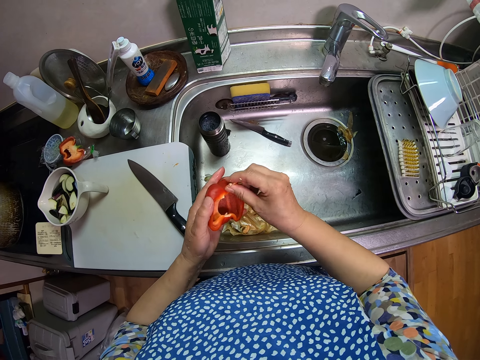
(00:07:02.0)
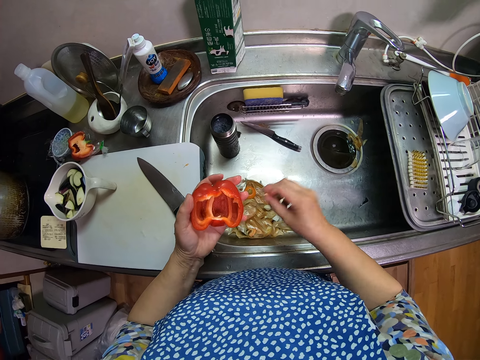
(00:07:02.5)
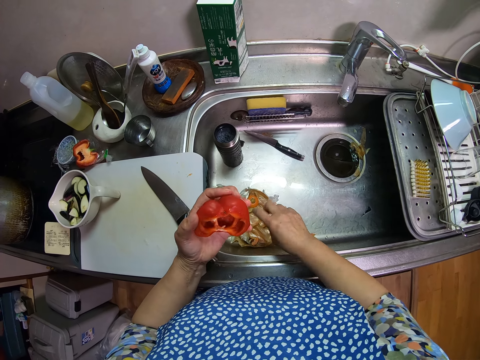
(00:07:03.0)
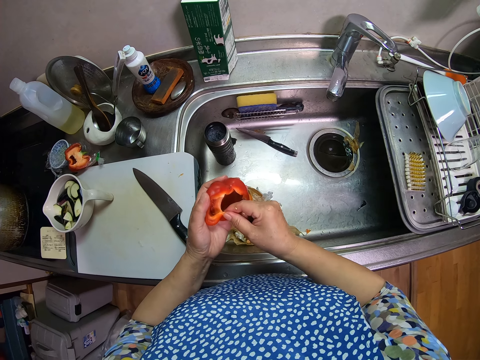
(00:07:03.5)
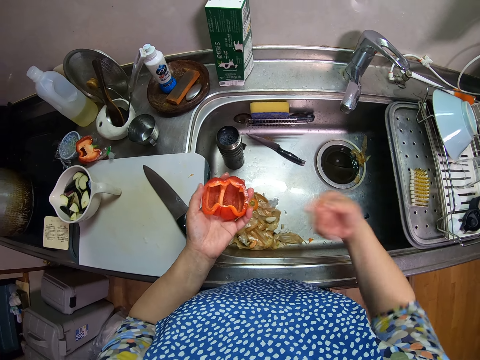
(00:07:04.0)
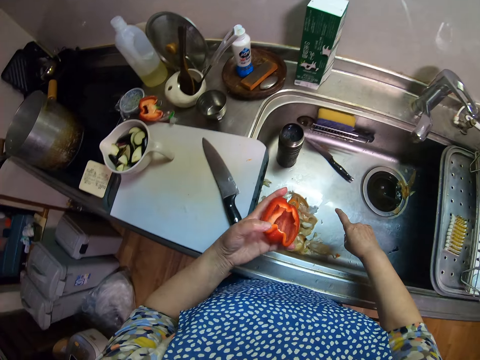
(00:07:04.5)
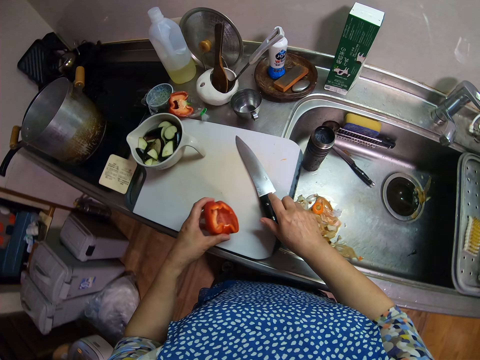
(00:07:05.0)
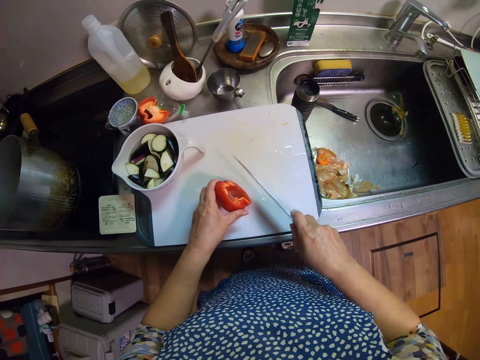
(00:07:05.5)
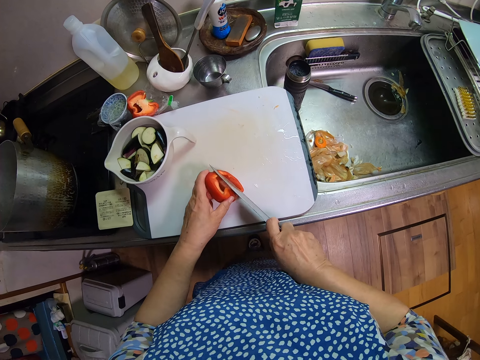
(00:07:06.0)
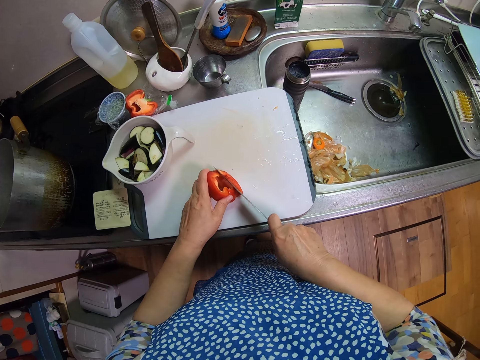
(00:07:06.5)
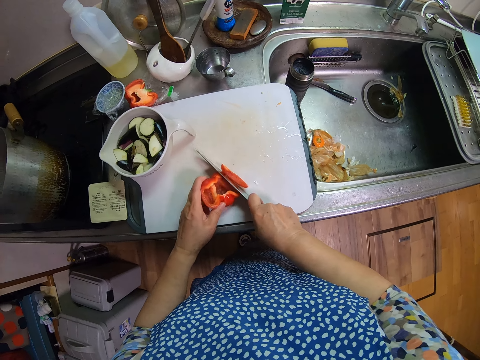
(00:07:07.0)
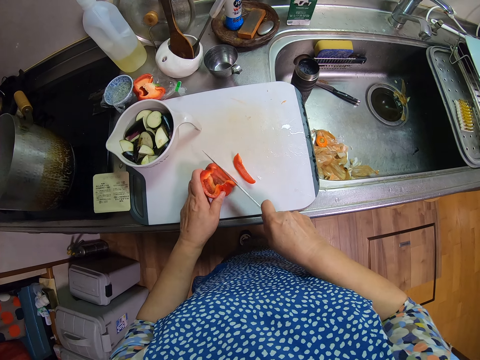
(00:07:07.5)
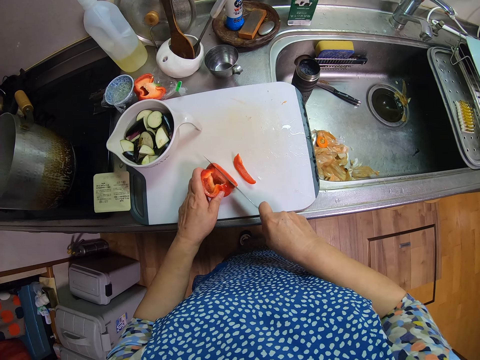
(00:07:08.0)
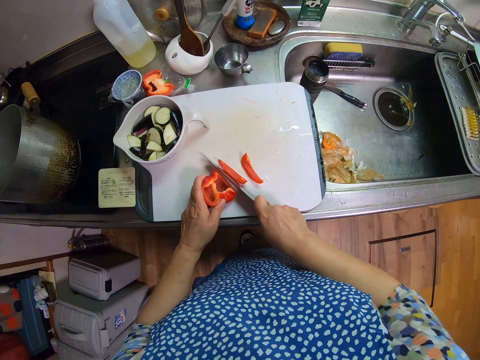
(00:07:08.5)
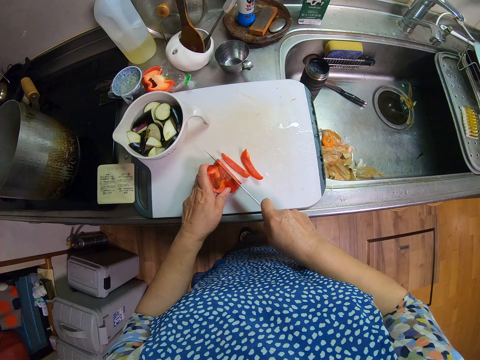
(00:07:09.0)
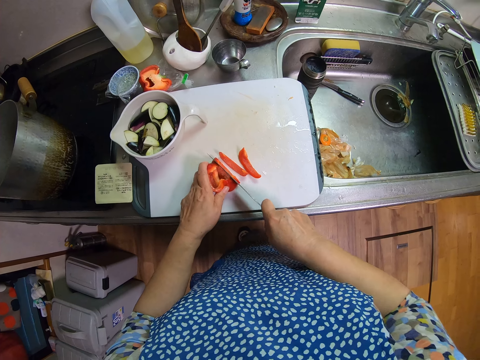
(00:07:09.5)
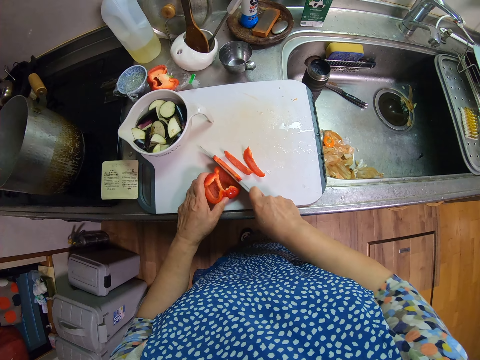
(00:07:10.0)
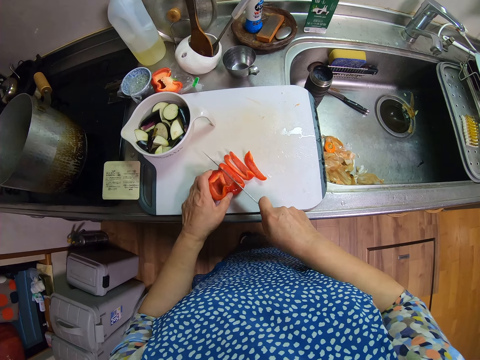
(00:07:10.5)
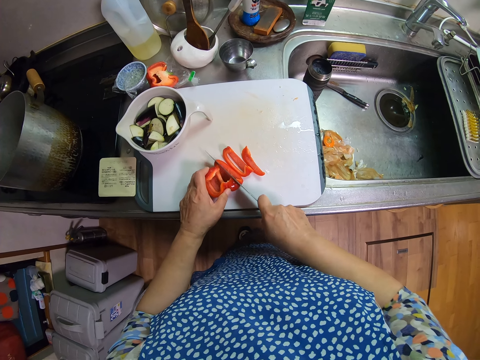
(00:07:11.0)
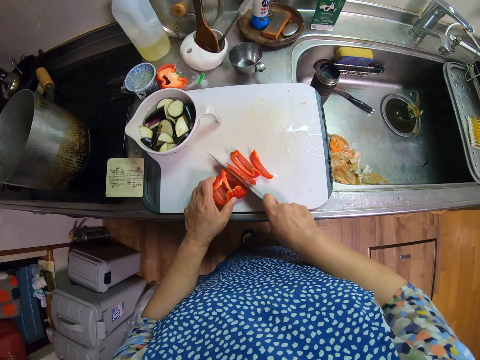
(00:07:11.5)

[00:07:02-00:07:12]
The camera wearer throws the inner parts of the capsicum in the sink. They remove the inner parts of the capsicum. They throw the inner parts of the capsicum in the sink. They pick up the knife from the chopping board. They place the capsicum on the chopping board. They cut the pepper with the knife on the cutting board.

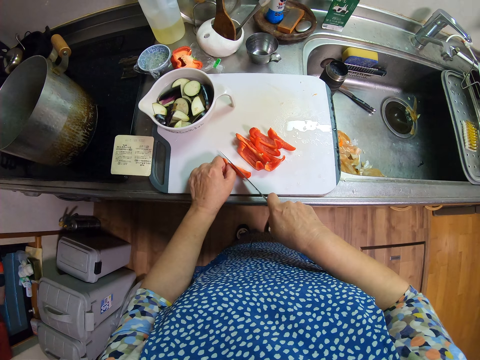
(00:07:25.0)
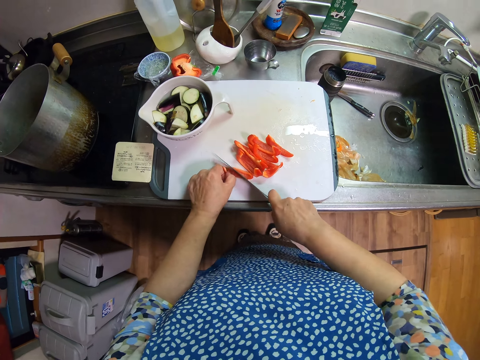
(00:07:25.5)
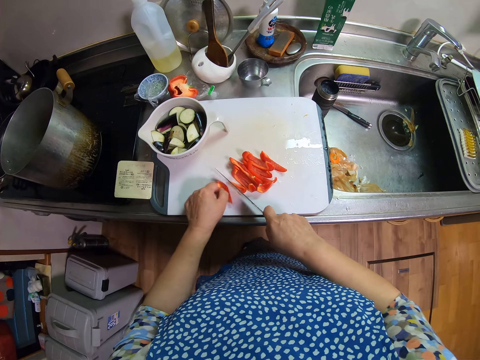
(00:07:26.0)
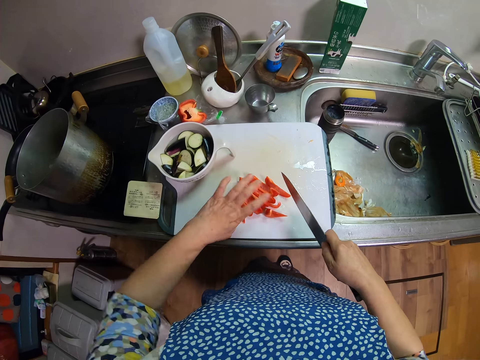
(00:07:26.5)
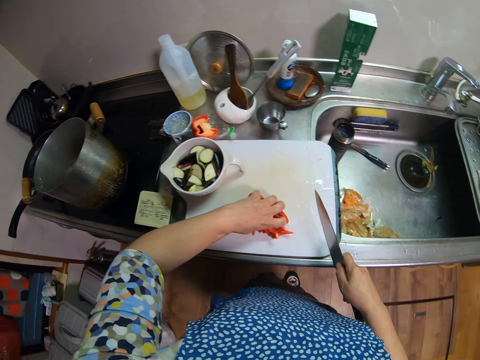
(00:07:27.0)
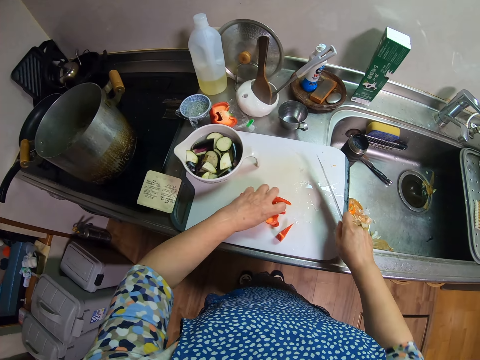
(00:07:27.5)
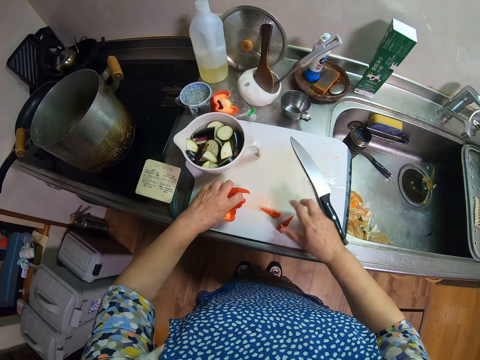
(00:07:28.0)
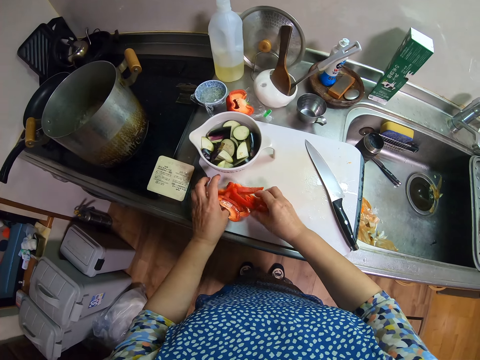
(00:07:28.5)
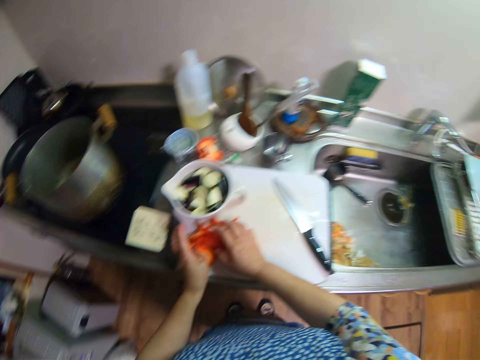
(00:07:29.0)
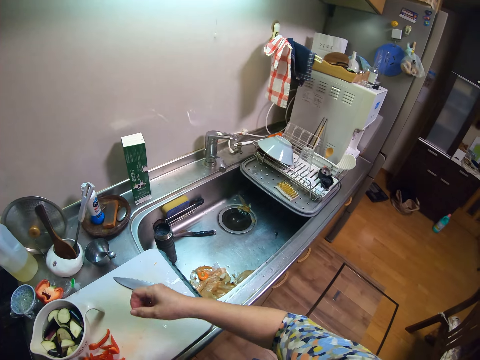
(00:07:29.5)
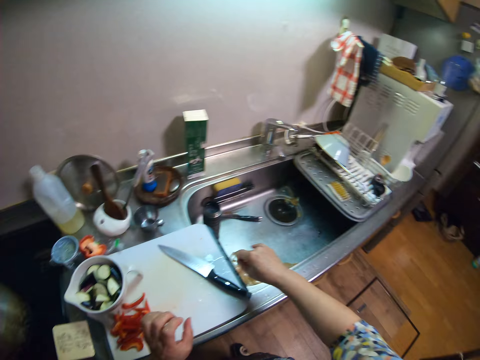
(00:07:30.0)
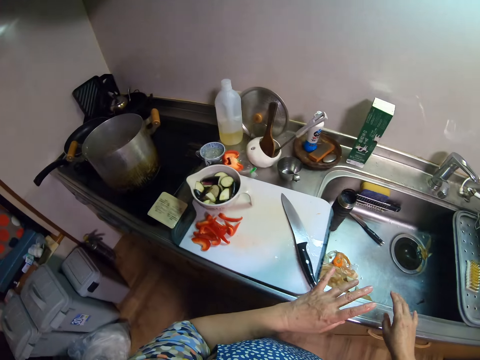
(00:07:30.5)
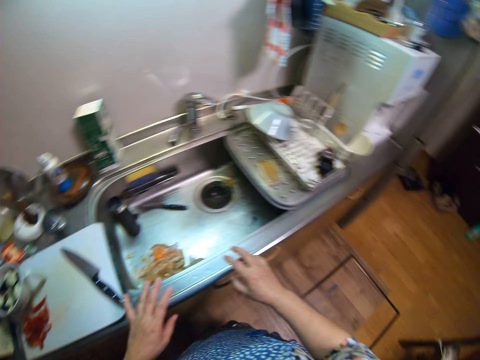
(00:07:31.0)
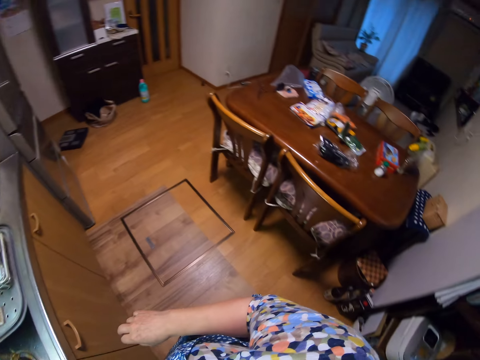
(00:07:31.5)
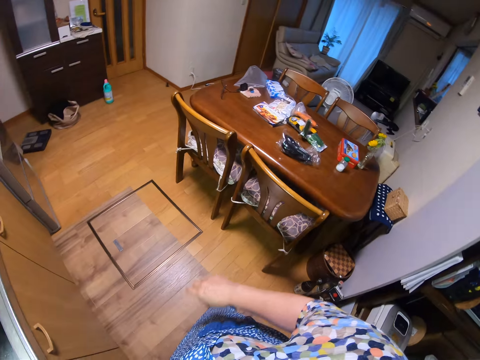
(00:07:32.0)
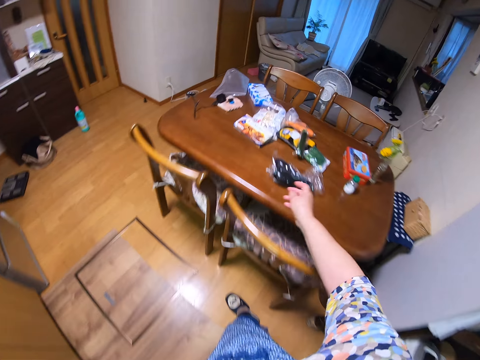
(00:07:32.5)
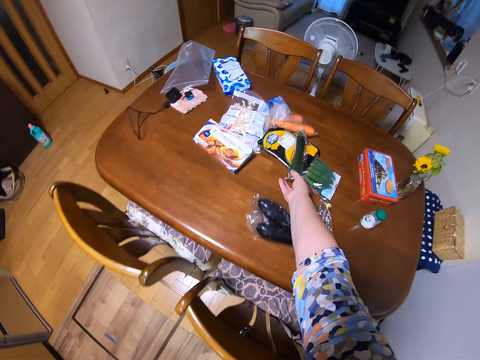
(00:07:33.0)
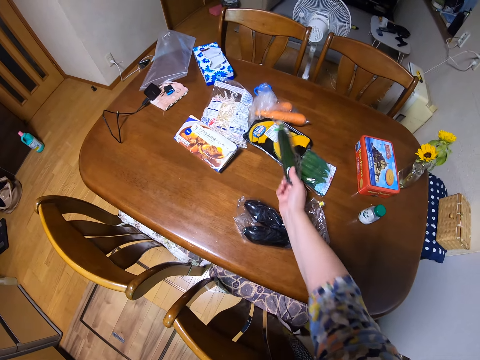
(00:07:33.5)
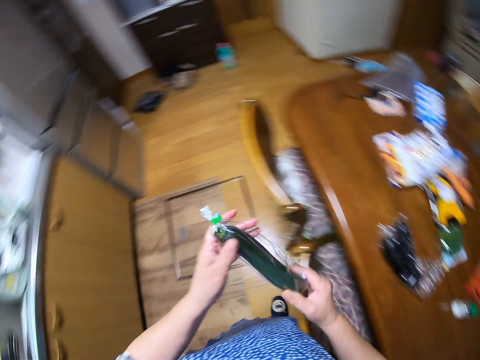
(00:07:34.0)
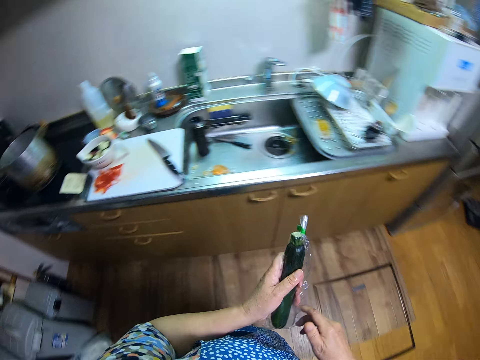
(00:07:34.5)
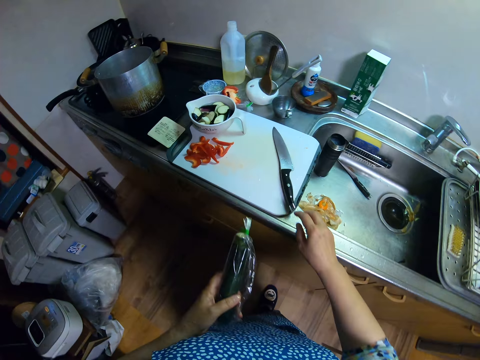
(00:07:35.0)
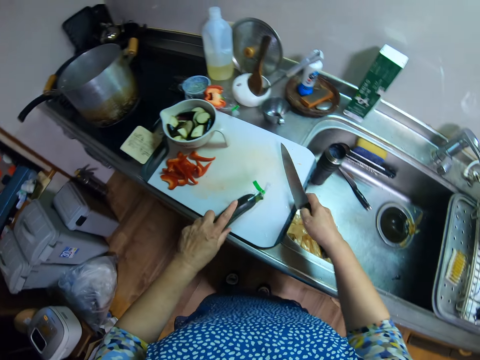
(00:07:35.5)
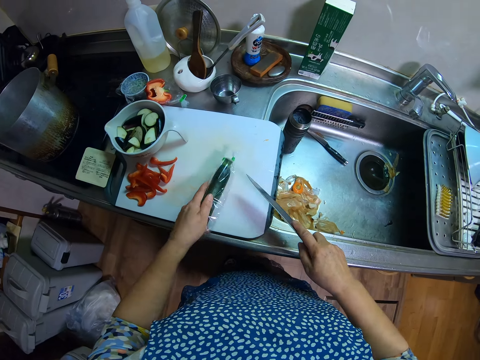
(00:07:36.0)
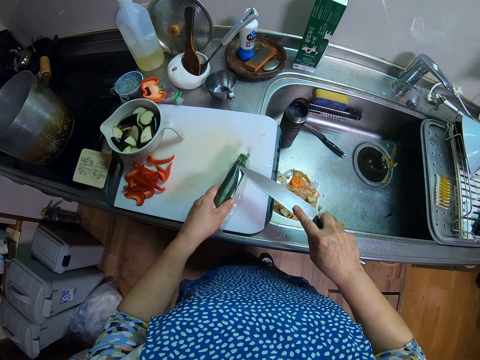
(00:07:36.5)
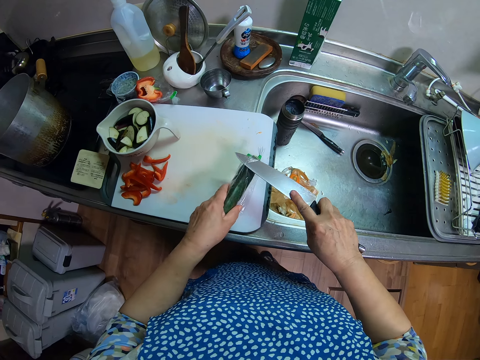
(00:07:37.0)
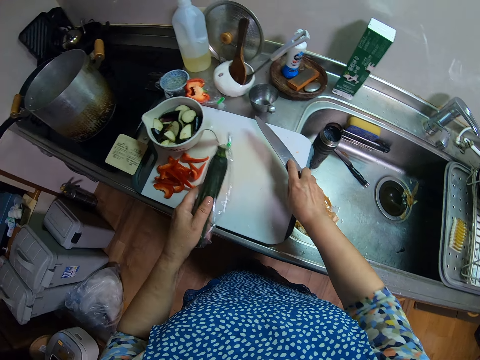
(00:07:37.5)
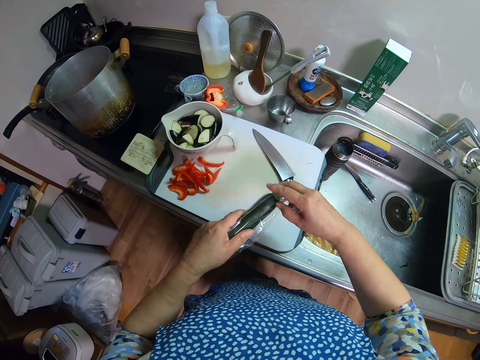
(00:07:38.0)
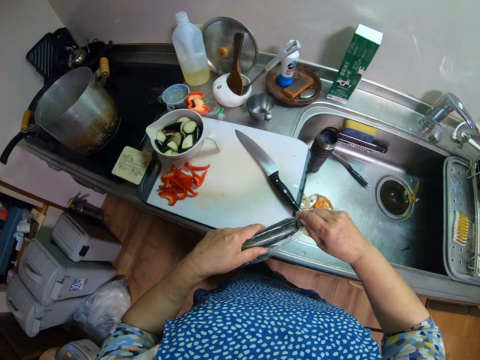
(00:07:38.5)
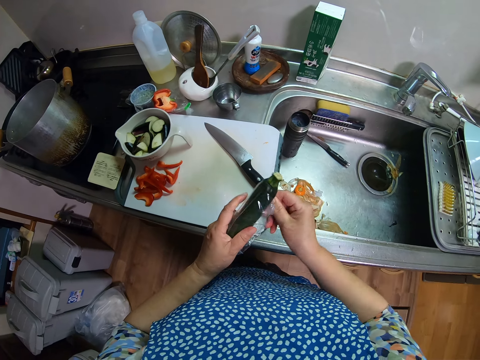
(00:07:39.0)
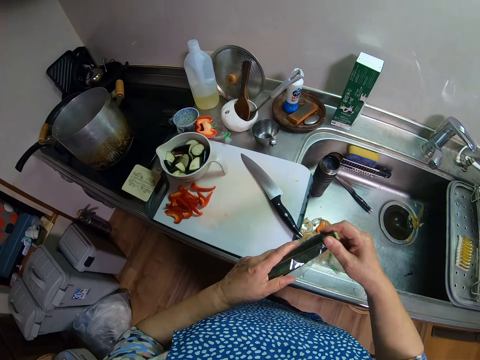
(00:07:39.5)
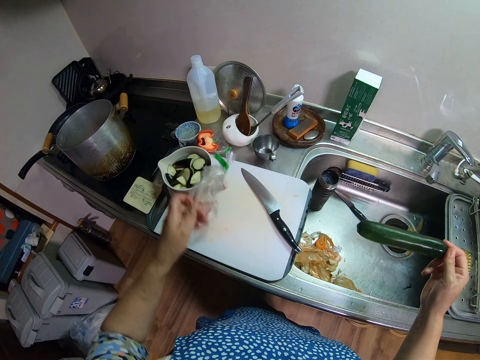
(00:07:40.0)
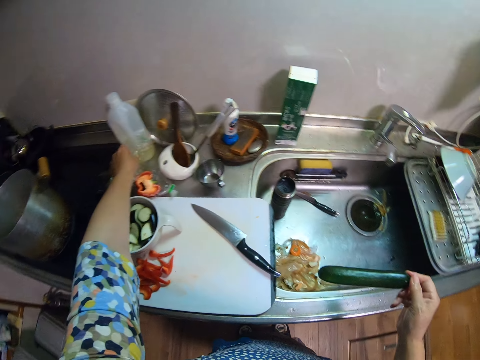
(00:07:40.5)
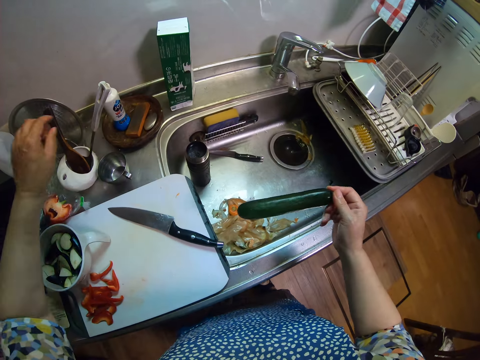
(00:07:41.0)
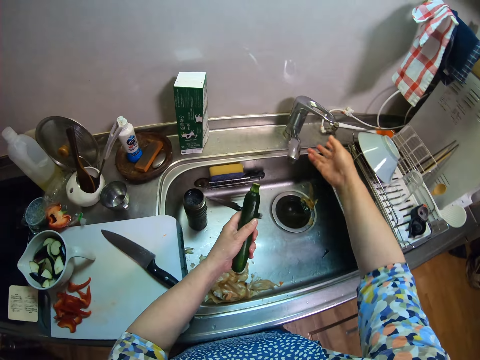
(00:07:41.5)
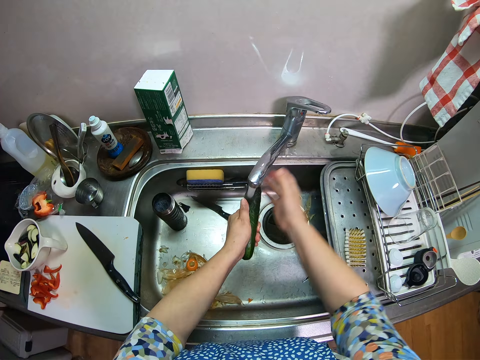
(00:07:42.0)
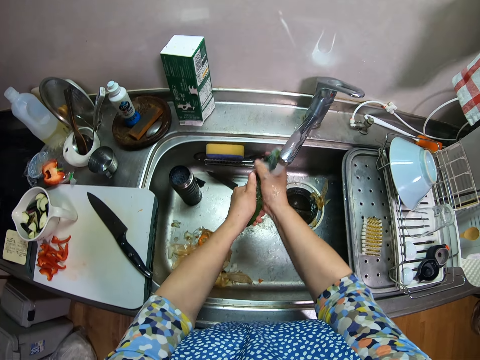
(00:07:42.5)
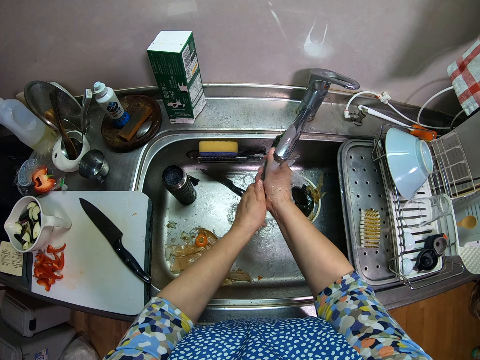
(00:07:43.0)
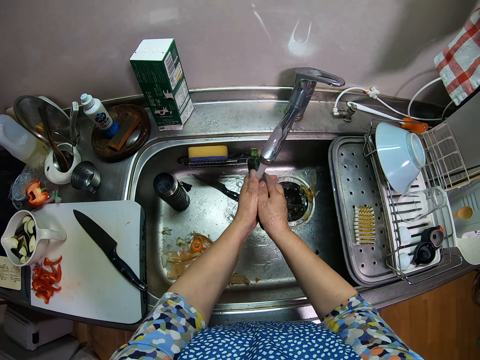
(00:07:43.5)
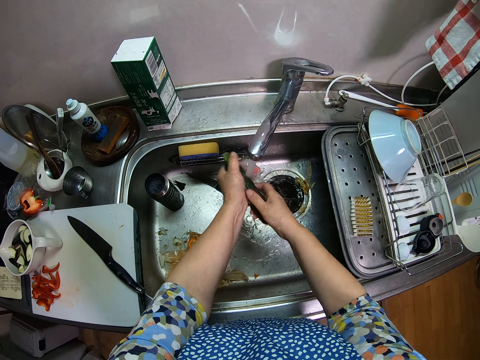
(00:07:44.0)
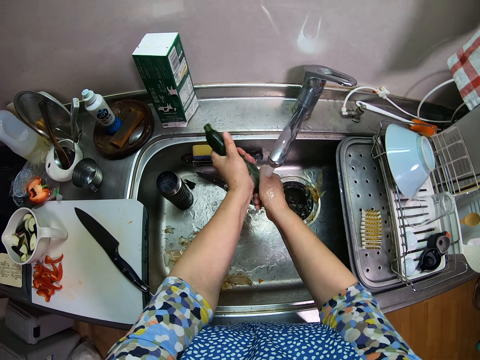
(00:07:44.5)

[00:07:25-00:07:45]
The camera wearer brings together the cut capsicum. They adjust the sliced pepper on the cutting board. They drop the knife on the cutting board. They bring together the cut capsicum and adjust the sliced pepper on the cutting board. They walk in the room. They pick up an eggplant or cucumber from a dining table. They pick up the knife from the chopping board. They place the eggplant on the cutting board. They cut the bag of the eggplant with the knife. They place the knife on the chopping board. They remove the bag off the eggplant. They keep the bag on the table beside the capsicum. They turn on the tap. They wash the eggplant.
